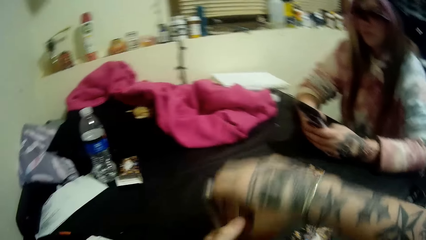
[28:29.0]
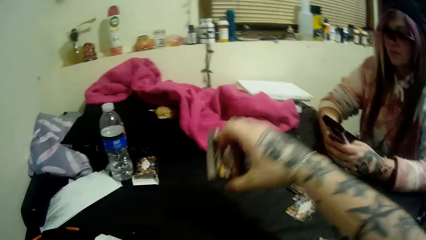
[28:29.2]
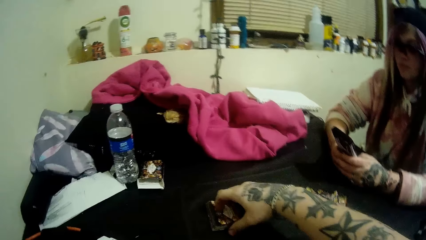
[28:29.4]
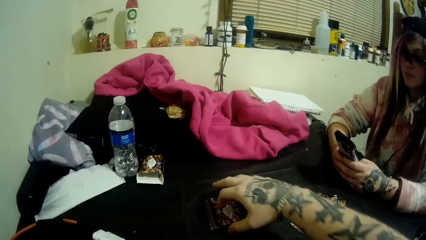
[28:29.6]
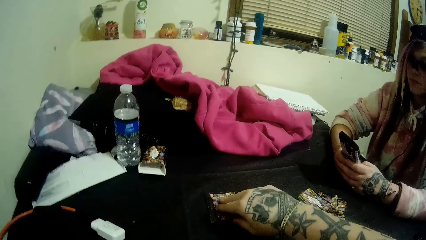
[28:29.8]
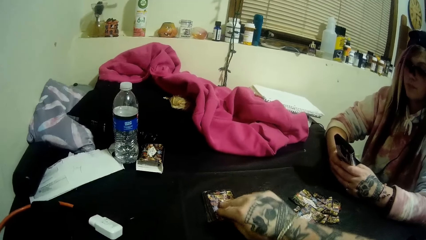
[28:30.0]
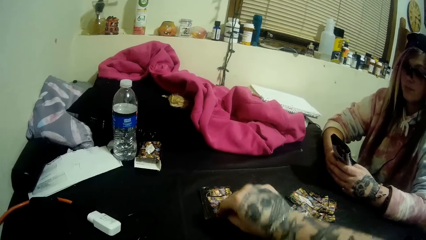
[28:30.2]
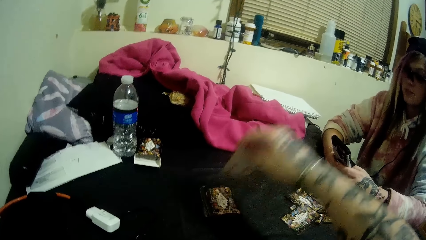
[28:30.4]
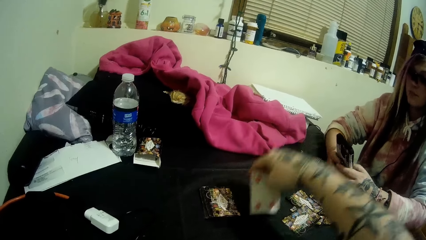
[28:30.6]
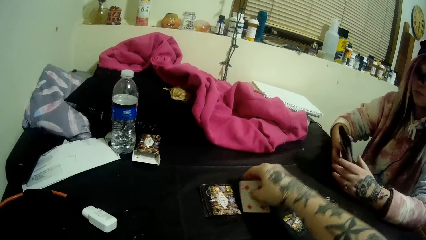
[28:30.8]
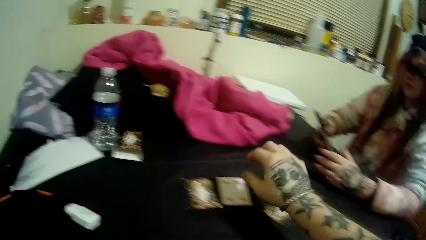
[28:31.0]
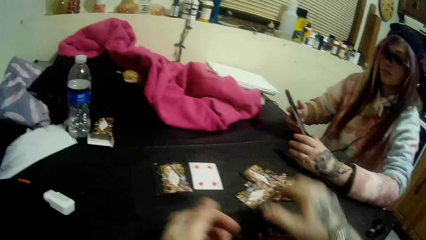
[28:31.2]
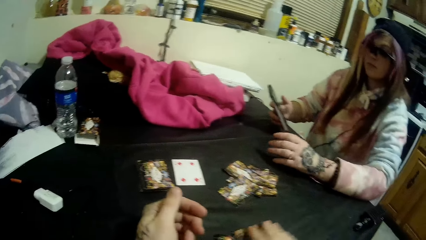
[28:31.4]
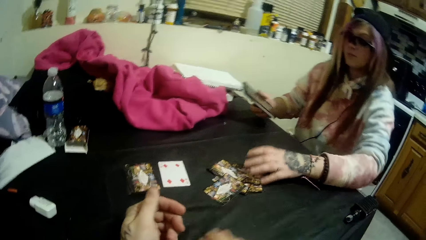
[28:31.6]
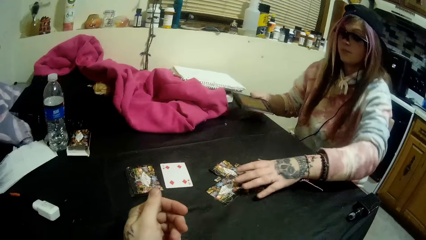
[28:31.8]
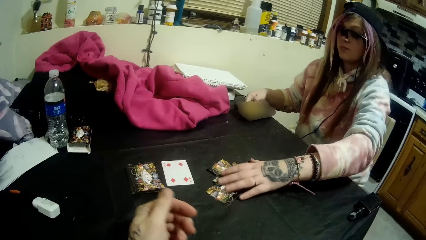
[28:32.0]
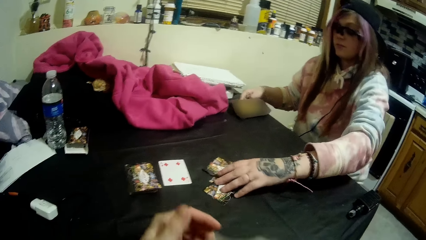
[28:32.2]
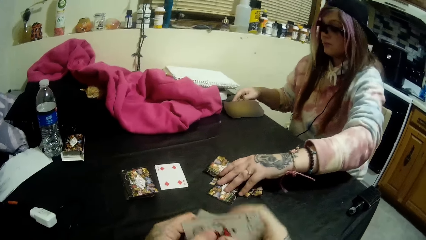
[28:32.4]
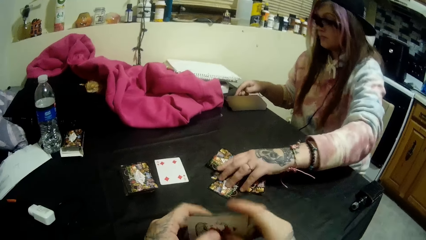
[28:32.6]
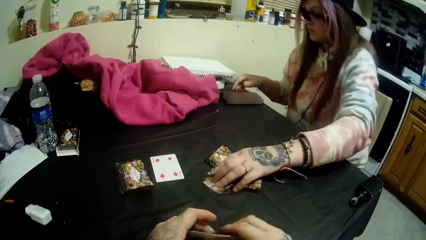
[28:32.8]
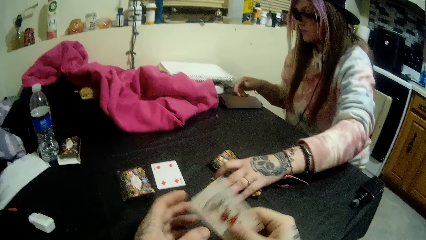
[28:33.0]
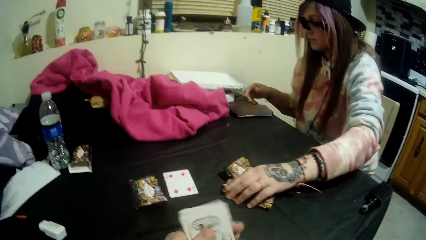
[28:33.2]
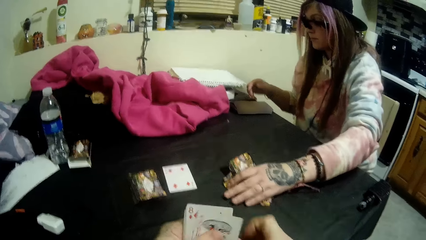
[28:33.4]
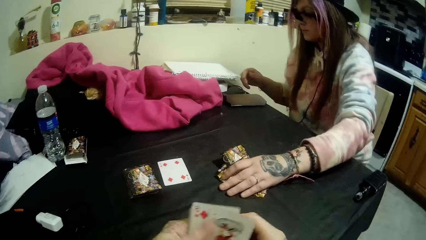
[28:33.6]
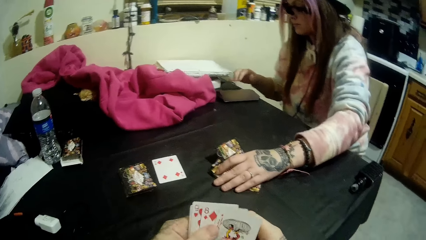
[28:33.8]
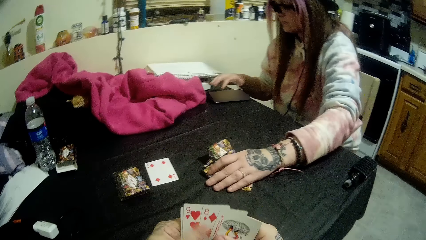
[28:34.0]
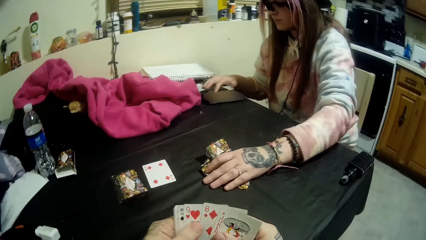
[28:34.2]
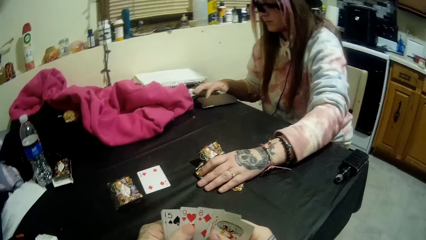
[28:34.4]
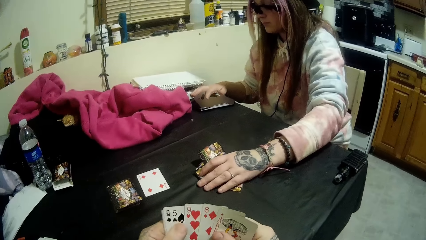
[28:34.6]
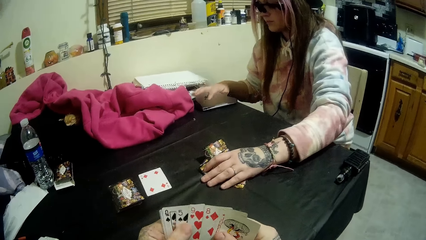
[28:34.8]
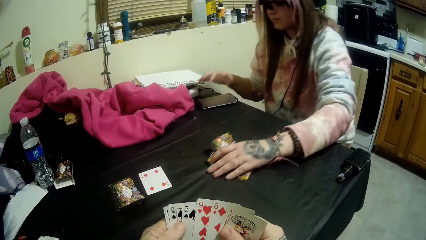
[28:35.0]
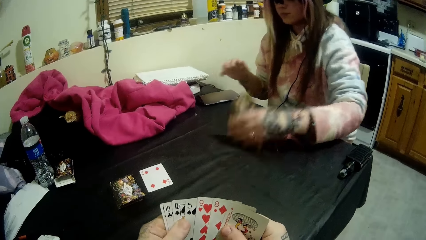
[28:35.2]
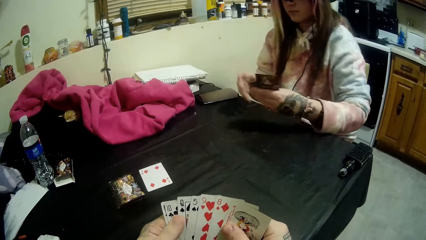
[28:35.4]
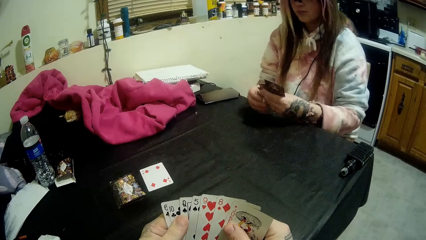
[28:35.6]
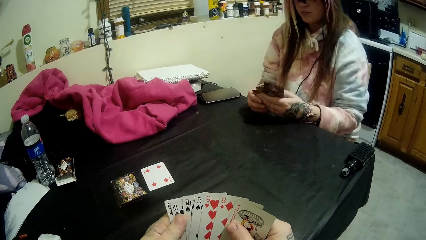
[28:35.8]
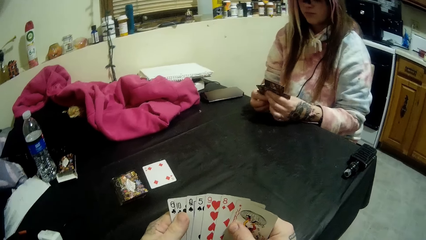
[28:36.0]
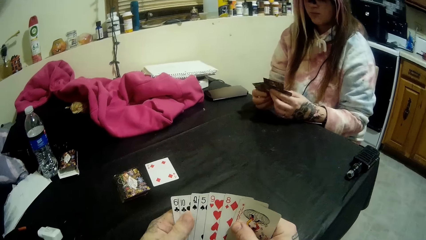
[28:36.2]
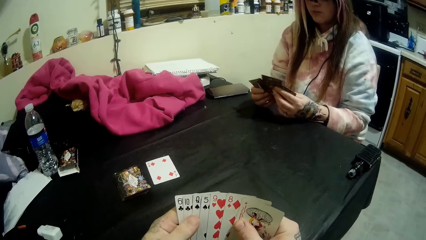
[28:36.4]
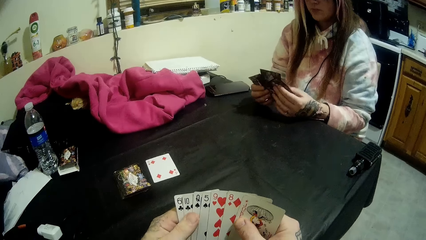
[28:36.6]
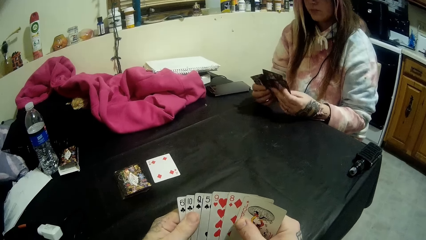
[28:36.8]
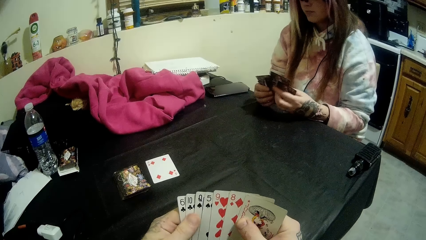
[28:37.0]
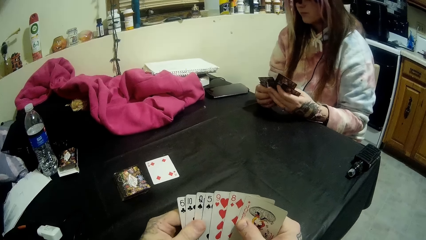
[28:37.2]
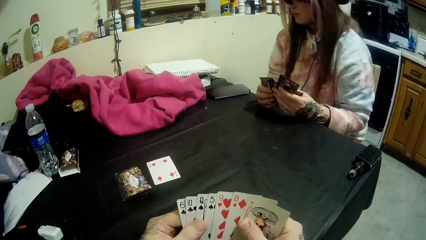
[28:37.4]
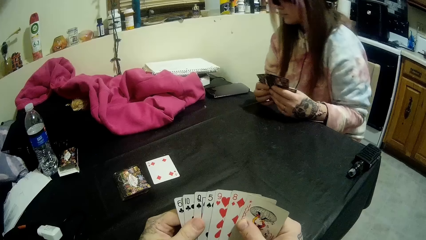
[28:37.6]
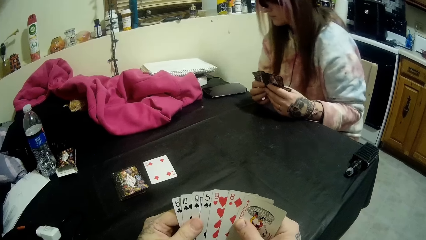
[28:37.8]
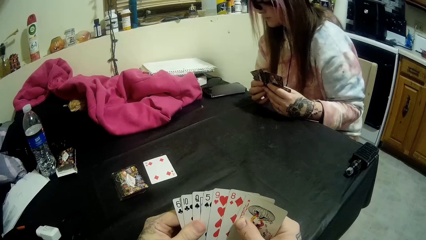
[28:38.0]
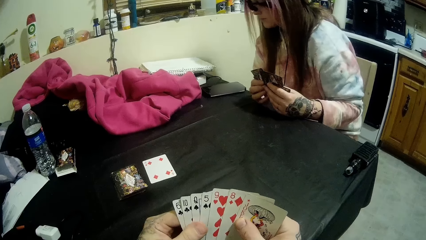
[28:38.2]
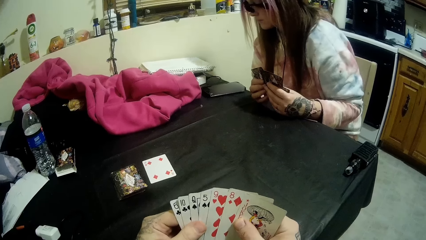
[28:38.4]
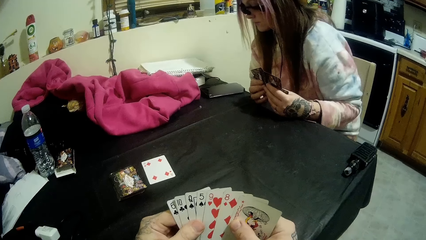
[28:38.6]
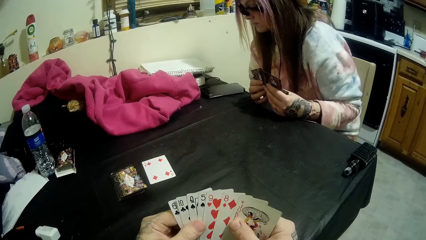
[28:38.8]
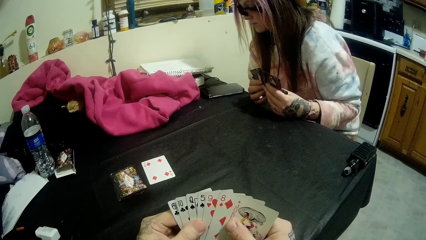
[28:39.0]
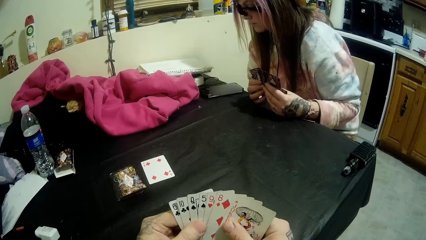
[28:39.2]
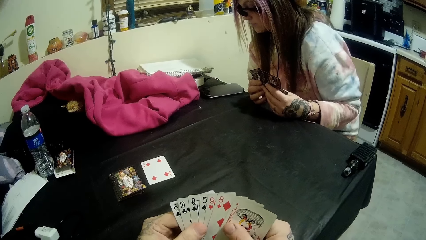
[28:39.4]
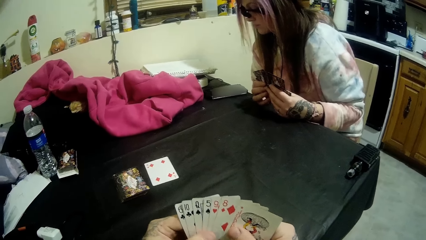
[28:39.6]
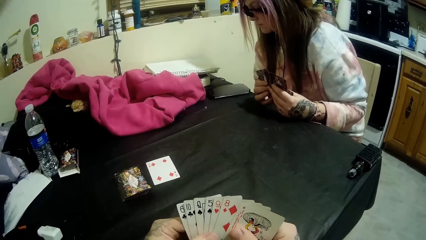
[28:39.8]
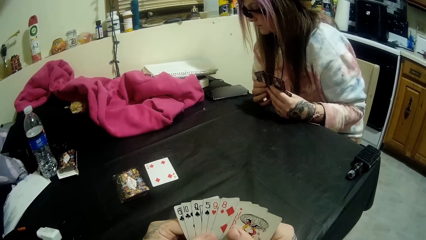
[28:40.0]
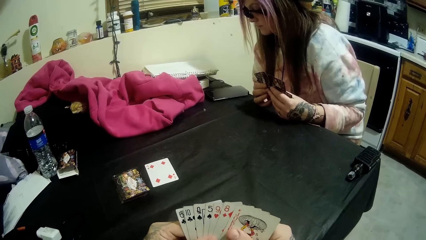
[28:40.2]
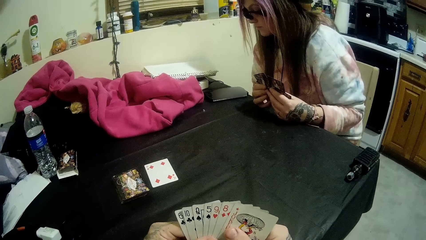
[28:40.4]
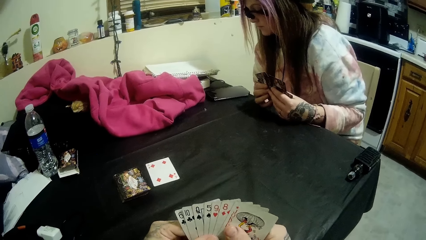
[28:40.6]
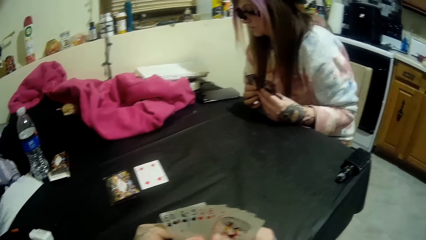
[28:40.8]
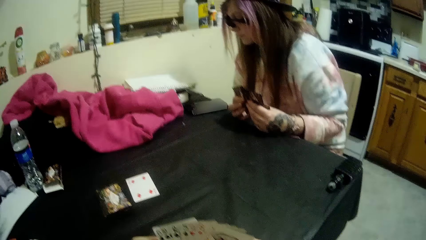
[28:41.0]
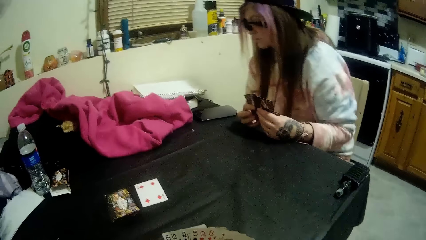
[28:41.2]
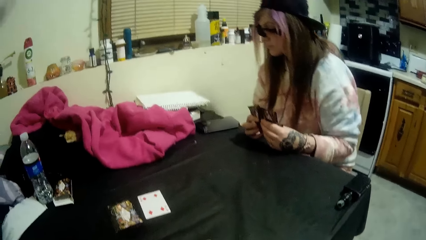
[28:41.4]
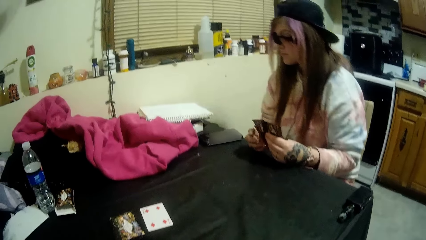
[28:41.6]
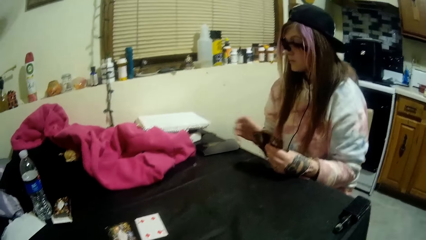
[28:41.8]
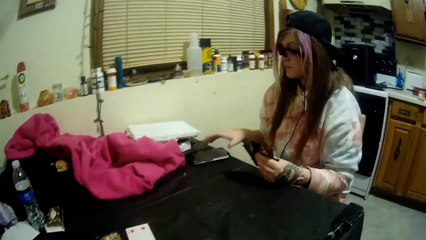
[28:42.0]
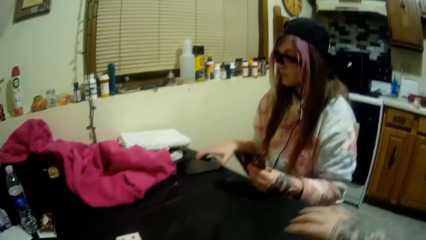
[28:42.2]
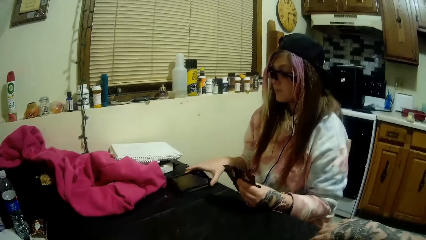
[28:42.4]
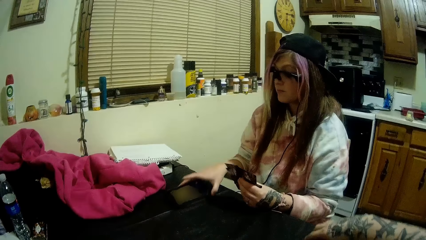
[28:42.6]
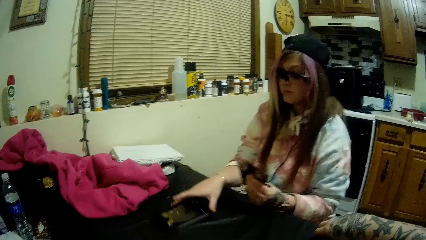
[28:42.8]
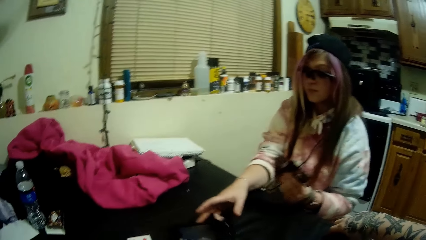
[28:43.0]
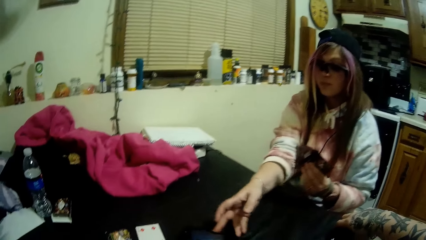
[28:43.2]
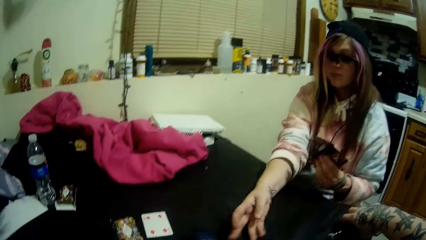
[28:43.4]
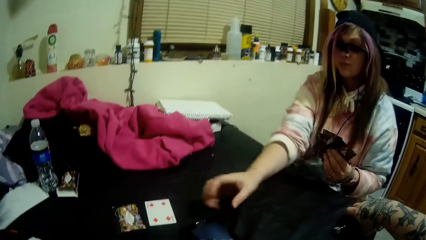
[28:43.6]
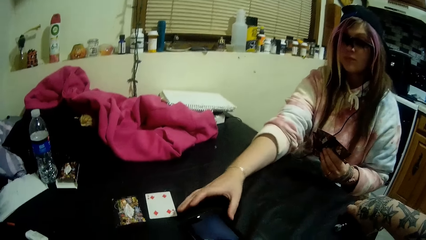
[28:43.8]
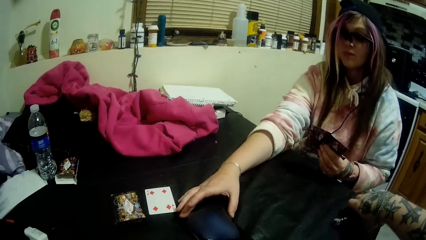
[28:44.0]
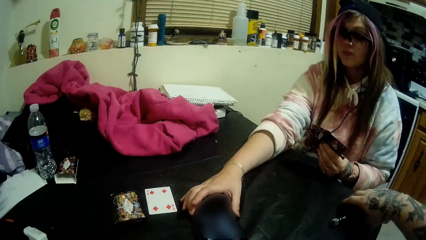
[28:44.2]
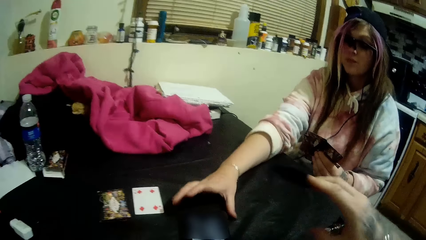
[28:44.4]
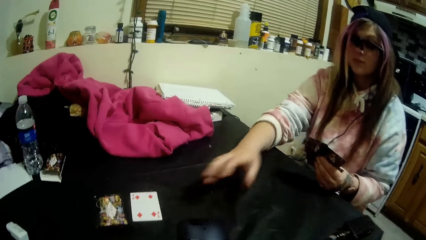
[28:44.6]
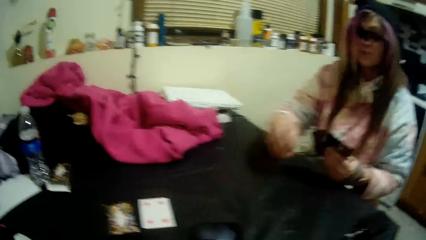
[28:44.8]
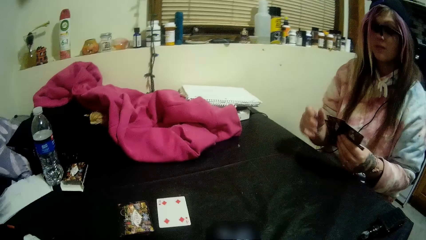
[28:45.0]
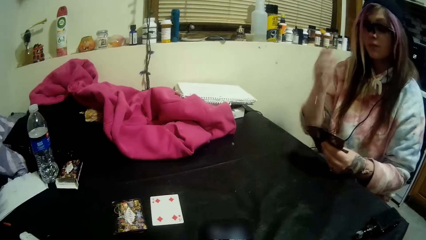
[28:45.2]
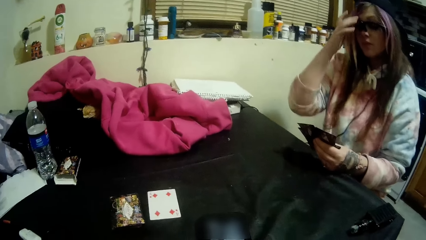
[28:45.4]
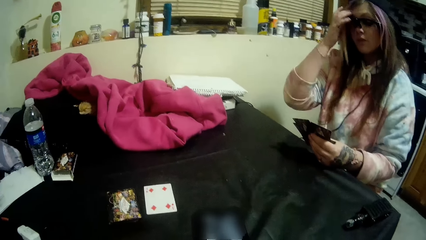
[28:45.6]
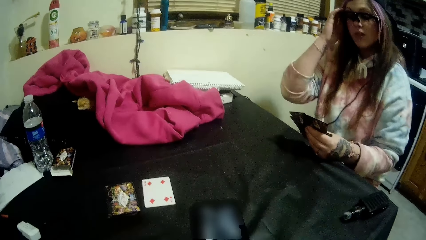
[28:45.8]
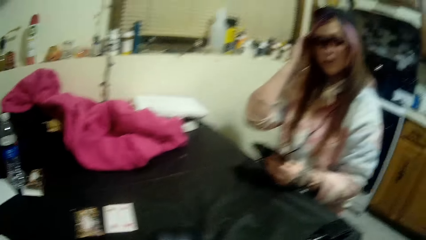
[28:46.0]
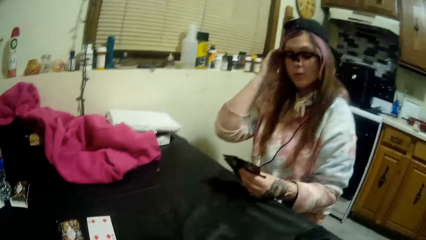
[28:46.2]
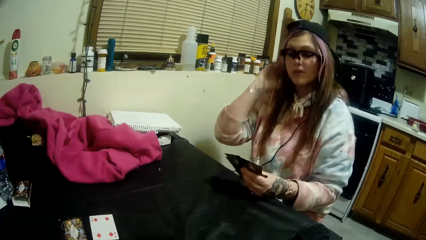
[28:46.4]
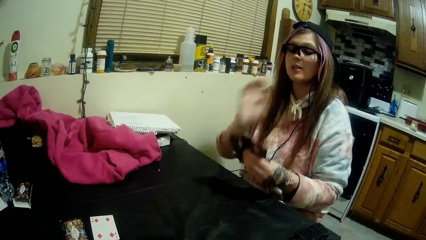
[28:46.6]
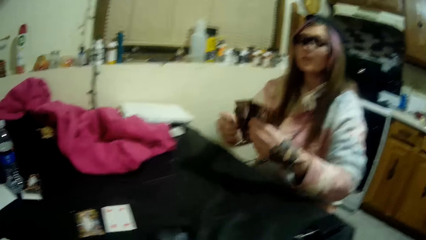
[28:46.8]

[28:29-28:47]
The camera wearer drops the closed deck of cards on the table with his right hand. He puts a card, a 4 of diamonds, from the closed deck of cards to the top of the table with his right hand. A lady drops her smartphone on the table with her right hand. The lady operates her smartphone with her right hand. The lady picks up the shared cards from the table with her right hand. The camera wearer looks at his cards. The lady moves her smartphone to another part of the table with her right hand. The camera wearer adjusts a bottle of smoke on the table with his right hand. He looks at the smartphone. The lady hands the camera wearer a phone. The camera wearer puts the bottle of something on the table. The lady aligns her hair.
